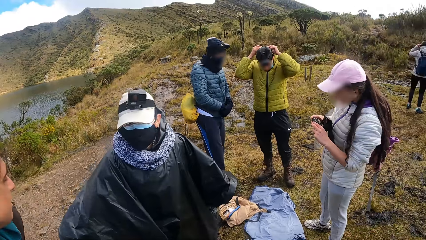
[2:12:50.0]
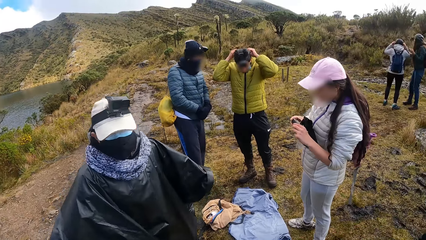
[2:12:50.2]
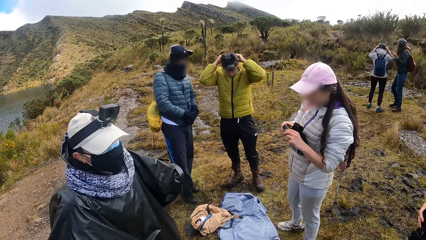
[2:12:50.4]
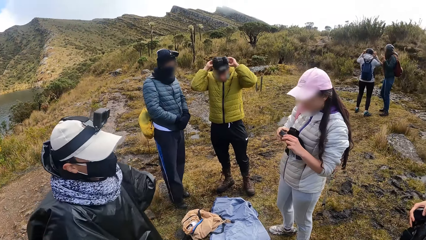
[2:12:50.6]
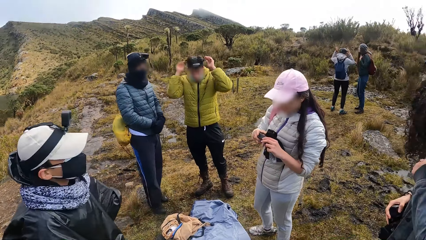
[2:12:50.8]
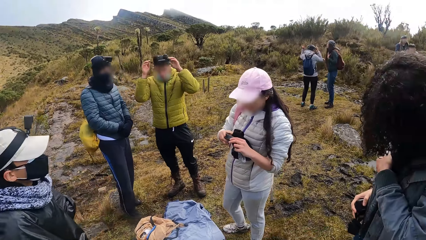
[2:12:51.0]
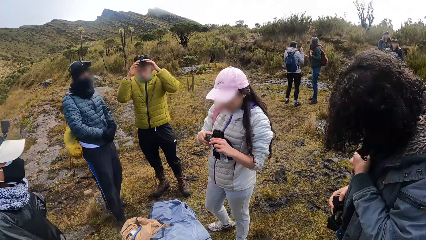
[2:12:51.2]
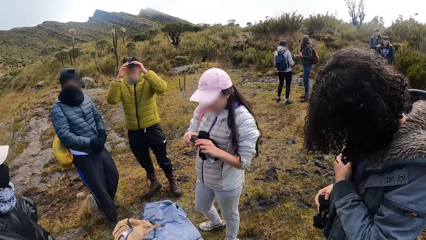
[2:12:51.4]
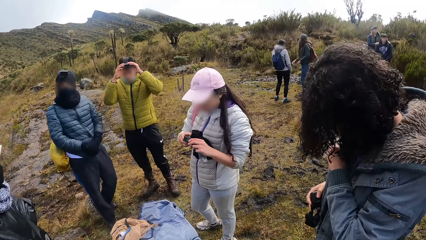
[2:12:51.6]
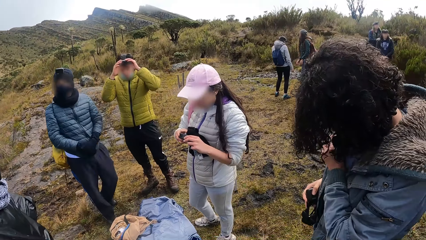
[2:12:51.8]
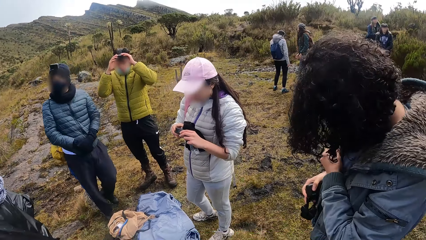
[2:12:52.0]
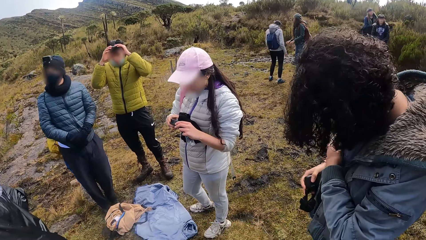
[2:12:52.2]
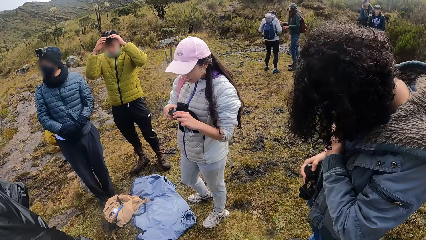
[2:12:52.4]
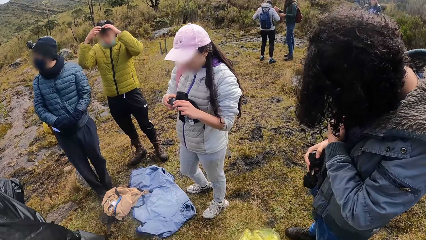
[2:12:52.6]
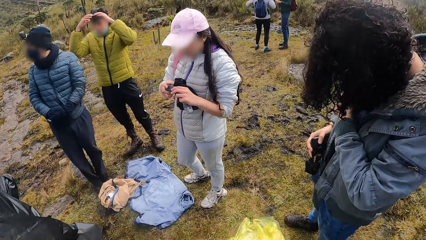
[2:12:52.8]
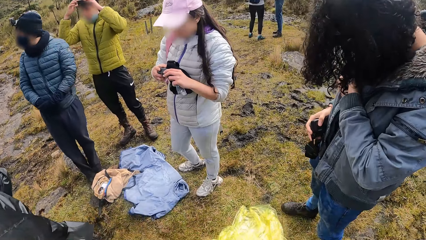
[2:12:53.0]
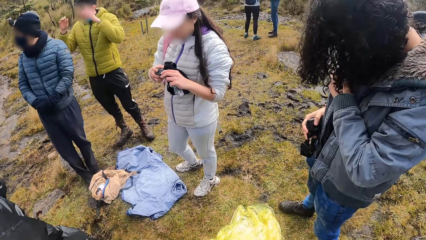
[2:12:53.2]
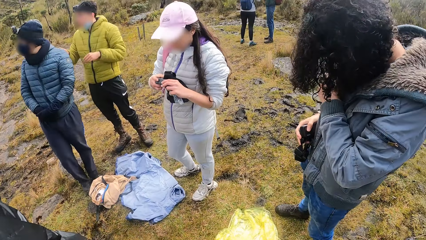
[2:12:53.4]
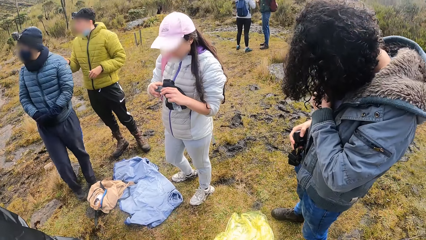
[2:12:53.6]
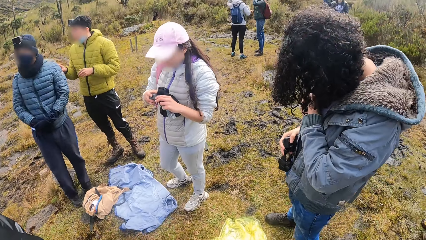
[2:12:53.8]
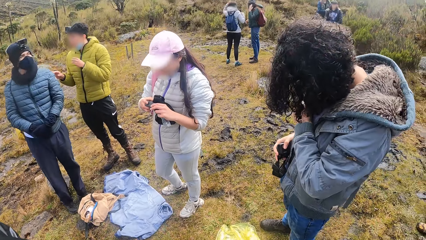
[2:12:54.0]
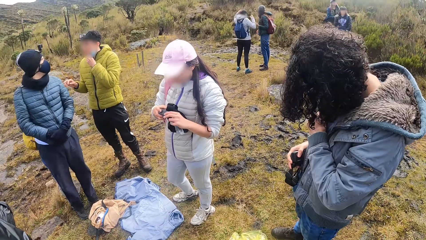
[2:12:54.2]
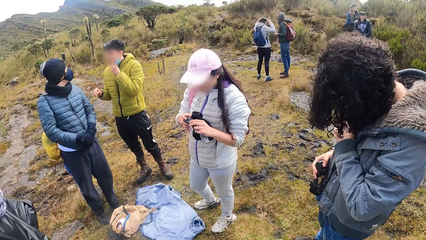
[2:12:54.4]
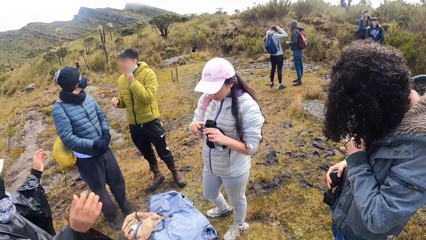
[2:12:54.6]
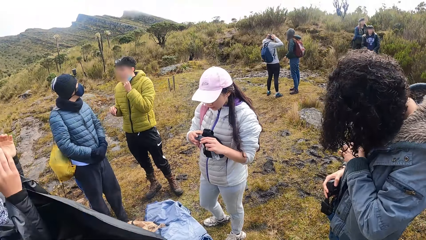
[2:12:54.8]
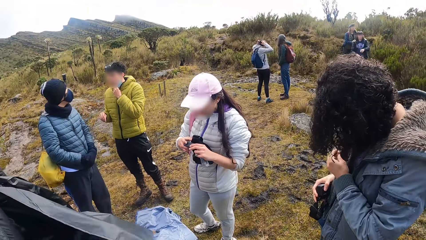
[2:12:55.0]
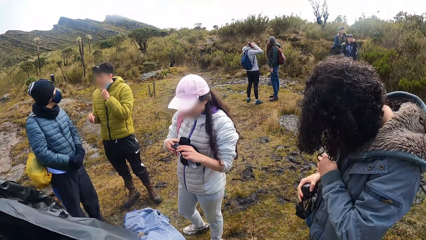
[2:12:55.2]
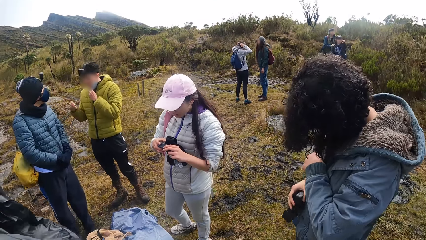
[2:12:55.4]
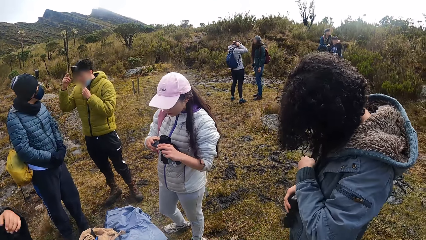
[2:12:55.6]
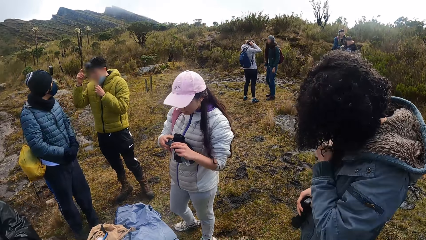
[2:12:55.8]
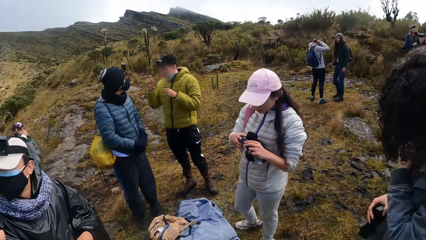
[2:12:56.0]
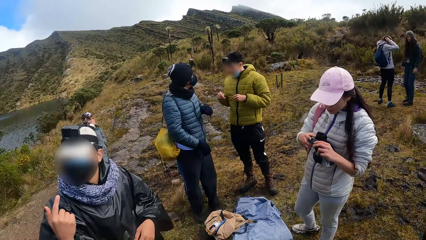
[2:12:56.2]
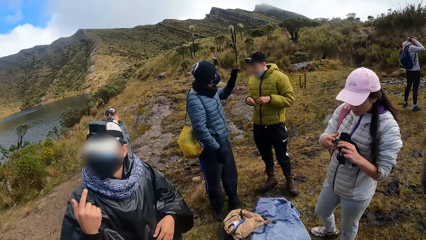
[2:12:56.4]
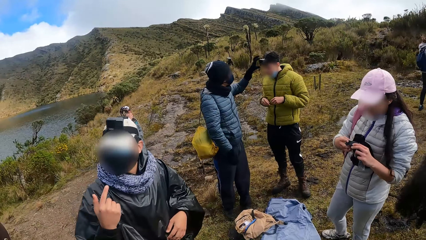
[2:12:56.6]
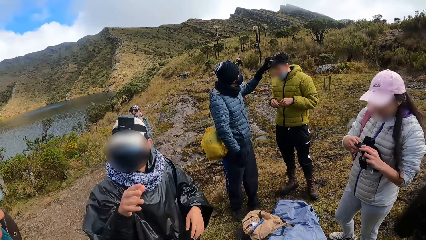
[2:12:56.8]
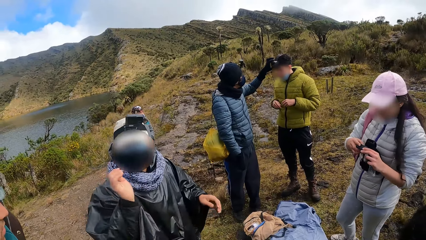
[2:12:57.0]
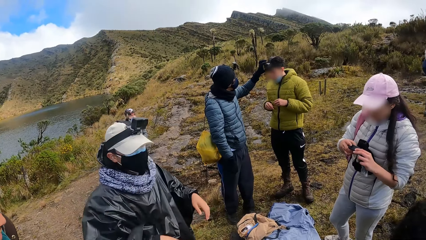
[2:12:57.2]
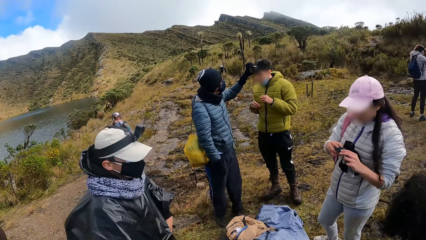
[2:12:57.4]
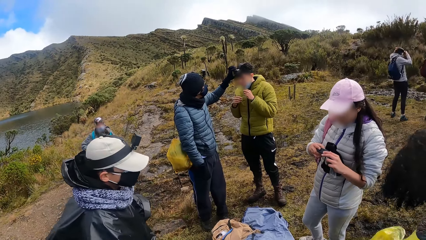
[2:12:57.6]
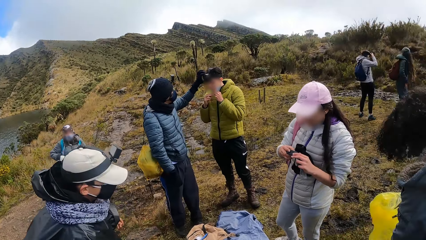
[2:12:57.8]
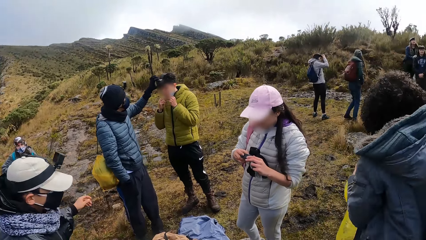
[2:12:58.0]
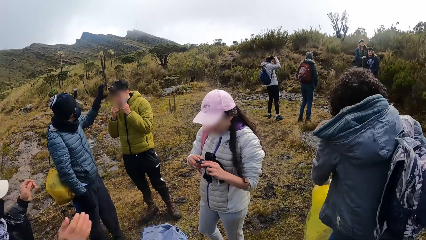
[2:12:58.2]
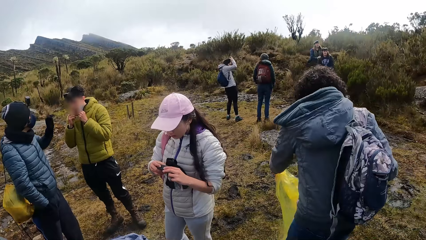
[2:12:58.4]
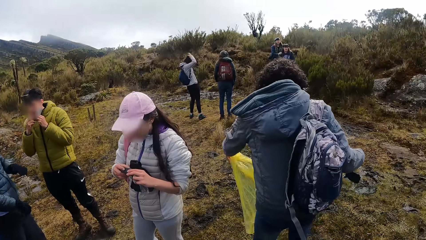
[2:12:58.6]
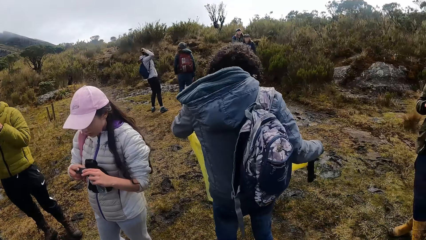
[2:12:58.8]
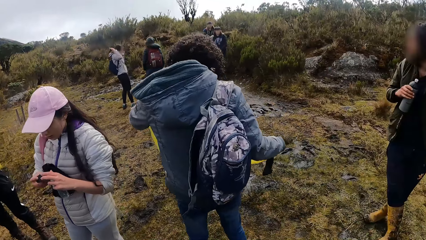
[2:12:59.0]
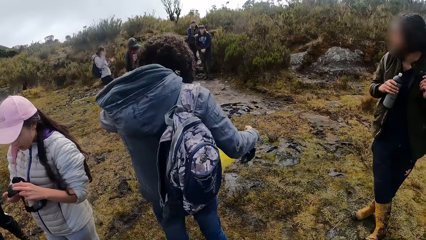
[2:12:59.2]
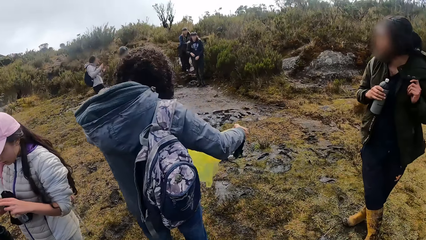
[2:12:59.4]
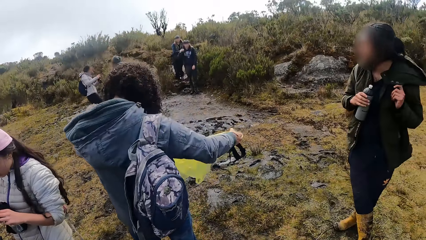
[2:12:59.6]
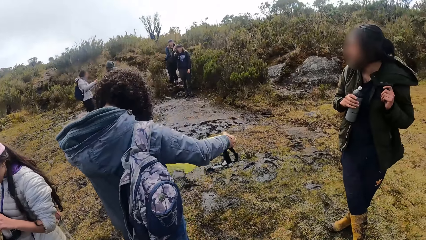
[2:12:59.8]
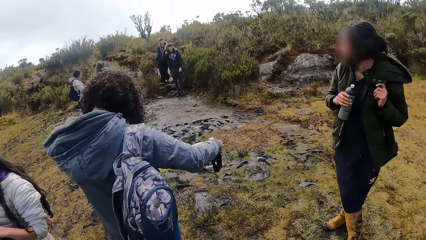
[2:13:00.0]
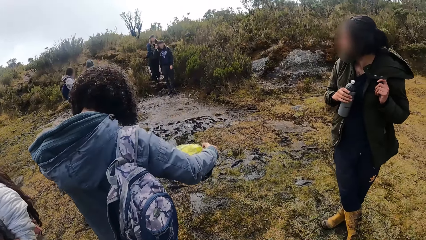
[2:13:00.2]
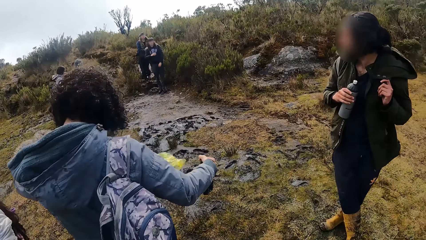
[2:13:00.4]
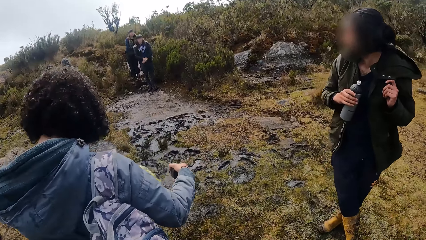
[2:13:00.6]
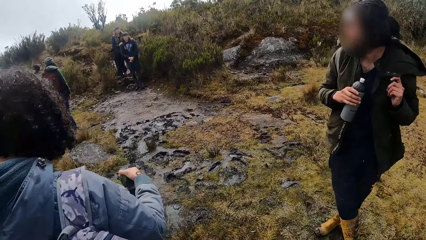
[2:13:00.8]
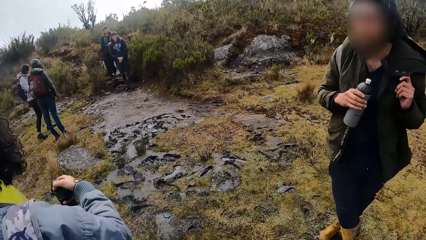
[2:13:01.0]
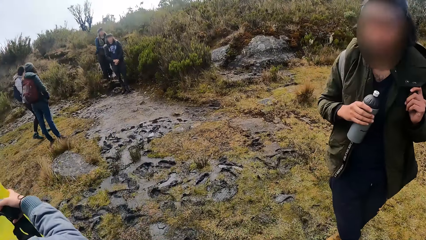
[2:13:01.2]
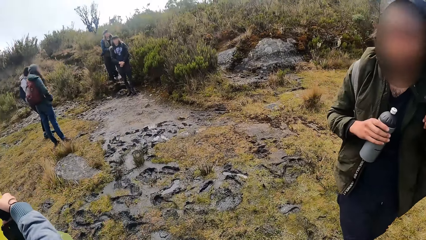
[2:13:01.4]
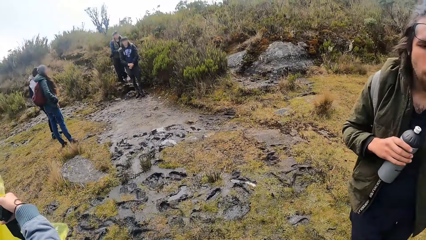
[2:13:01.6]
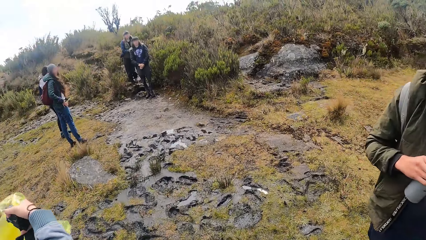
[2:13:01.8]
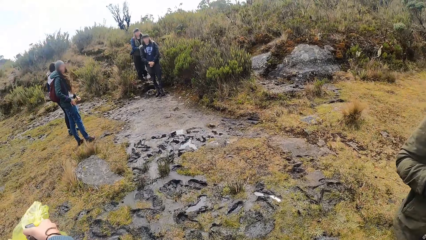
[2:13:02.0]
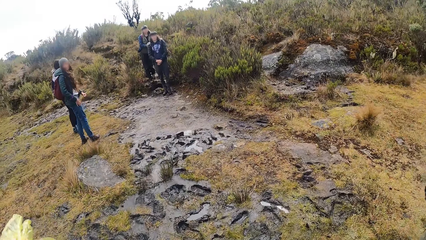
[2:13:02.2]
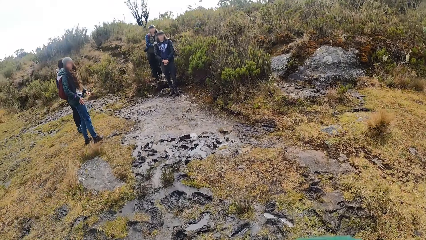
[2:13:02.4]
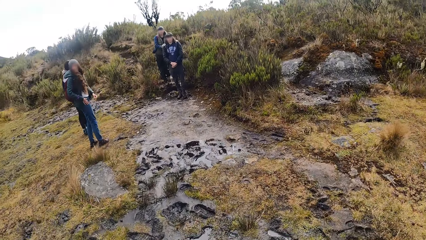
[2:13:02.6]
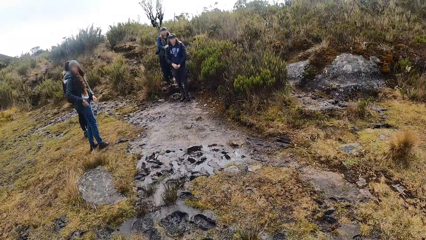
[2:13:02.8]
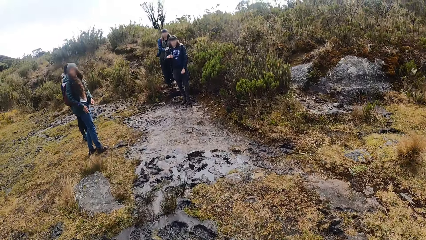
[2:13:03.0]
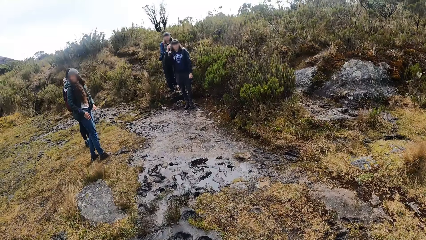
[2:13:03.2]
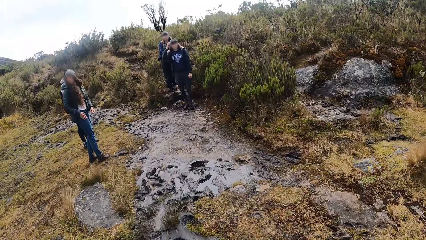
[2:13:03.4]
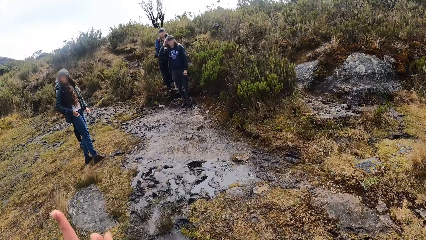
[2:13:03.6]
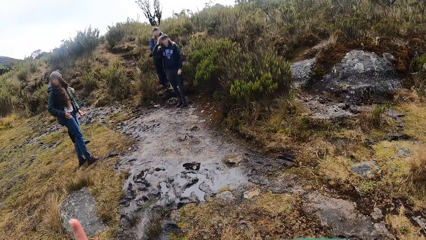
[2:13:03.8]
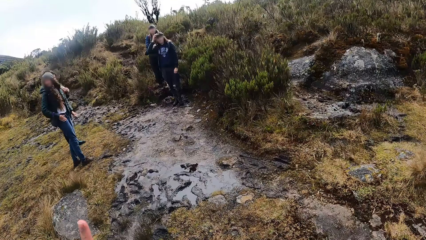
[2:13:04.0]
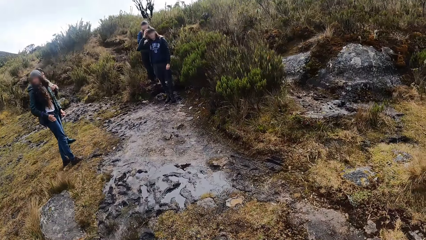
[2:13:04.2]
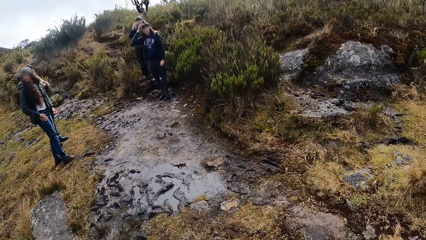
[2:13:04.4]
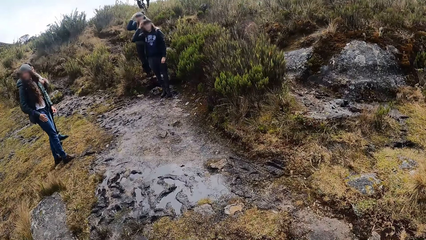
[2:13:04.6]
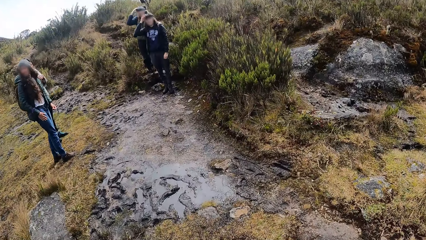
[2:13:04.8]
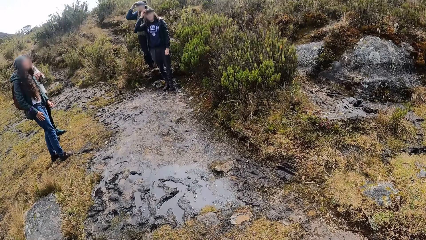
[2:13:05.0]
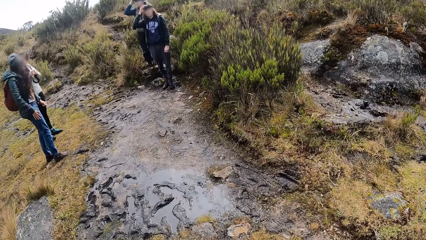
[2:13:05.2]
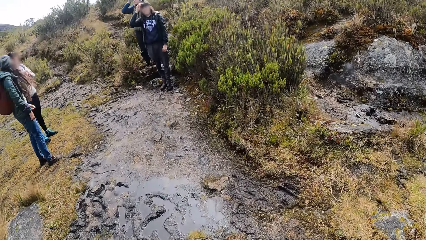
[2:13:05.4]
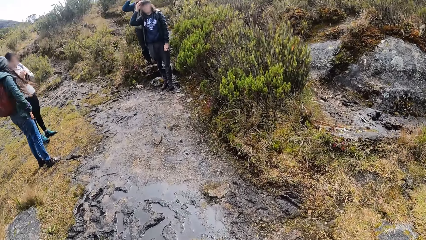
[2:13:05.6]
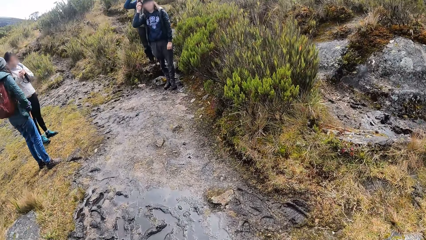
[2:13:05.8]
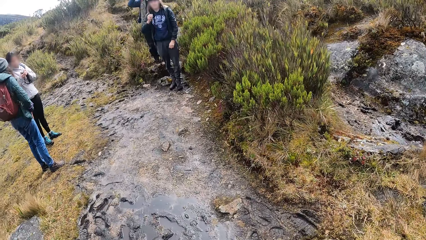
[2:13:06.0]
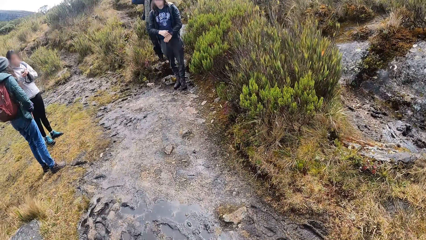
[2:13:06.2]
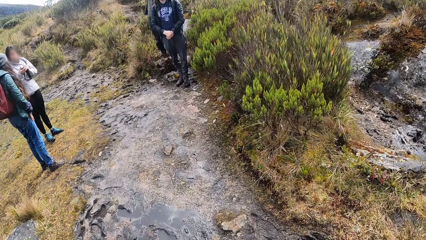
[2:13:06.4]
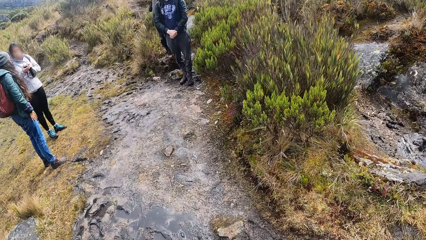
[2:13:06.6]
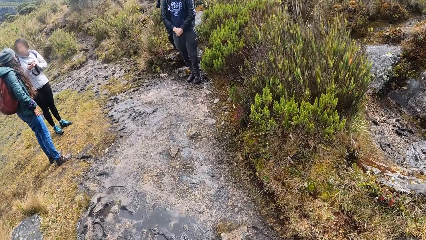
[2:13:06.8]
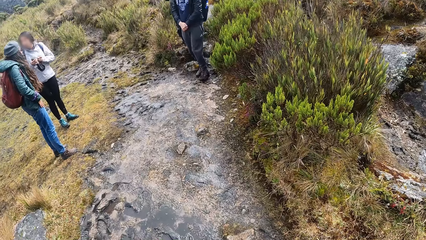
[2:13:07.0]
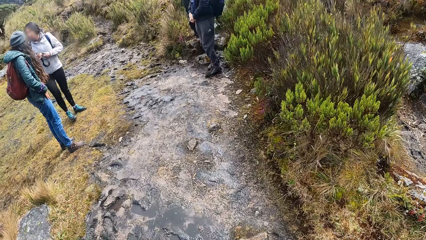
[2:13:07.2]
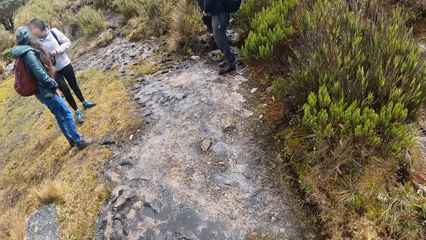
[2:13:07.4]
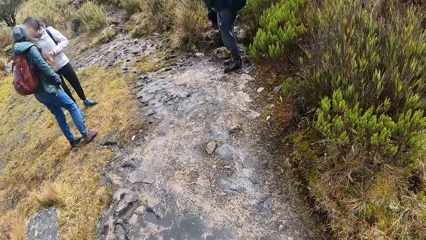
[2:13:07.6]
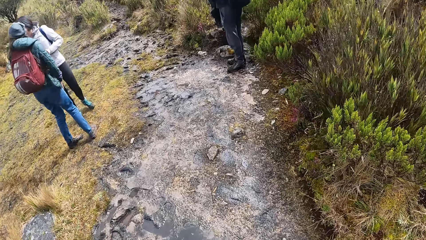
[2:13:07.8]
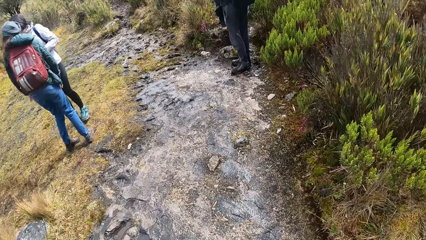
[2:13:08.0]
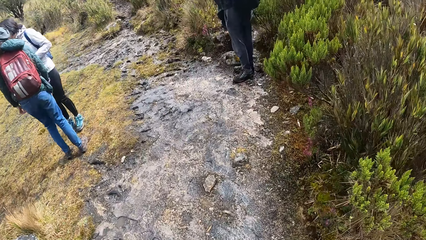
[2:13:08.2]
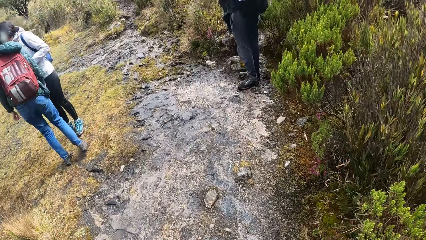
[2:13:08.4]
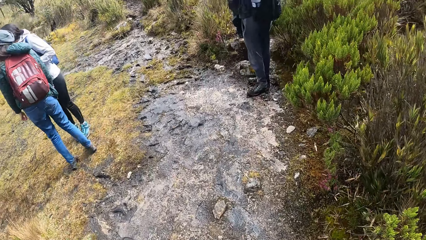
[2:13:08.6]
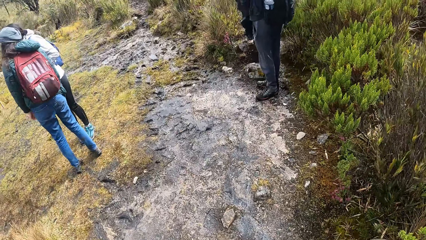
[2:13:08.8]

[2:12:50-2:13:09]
The woman picks up a trampoline from the ground with her left hand. Another woman holds a water bottle with her right hand. The camera wearer moves a hand. They walk through the vegetation.
